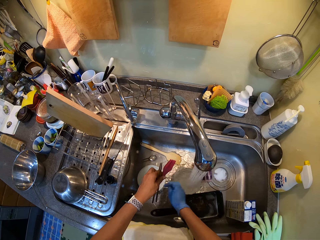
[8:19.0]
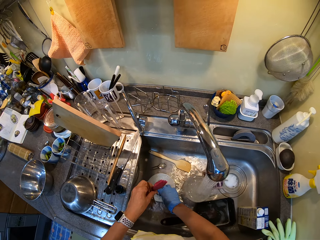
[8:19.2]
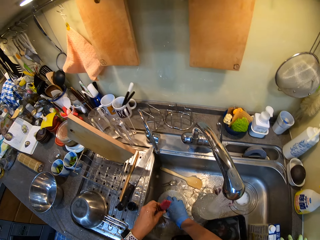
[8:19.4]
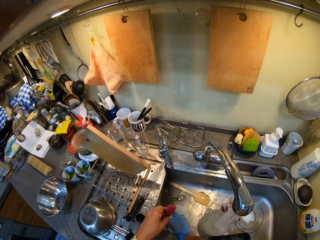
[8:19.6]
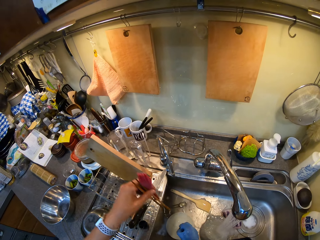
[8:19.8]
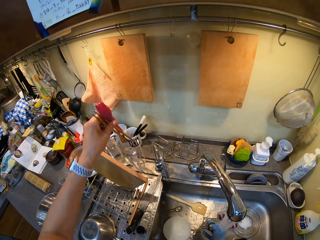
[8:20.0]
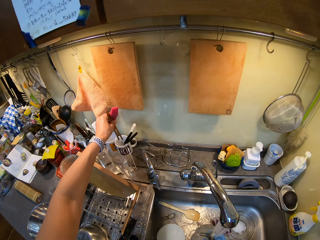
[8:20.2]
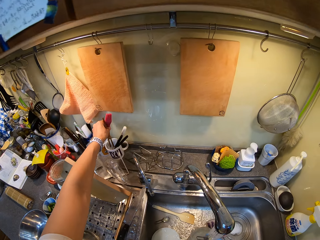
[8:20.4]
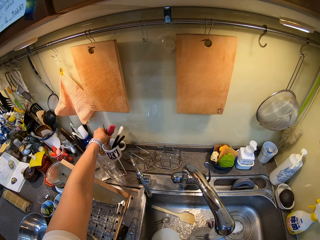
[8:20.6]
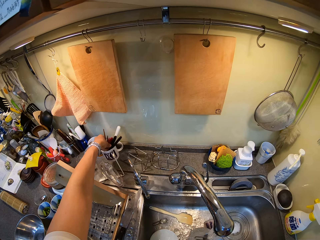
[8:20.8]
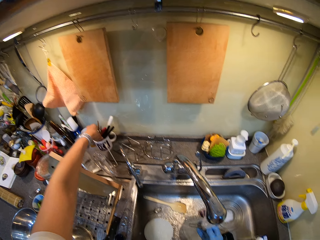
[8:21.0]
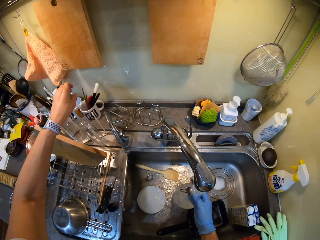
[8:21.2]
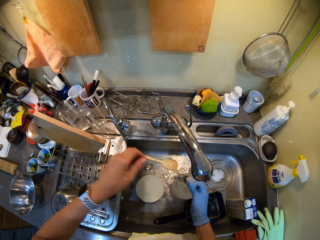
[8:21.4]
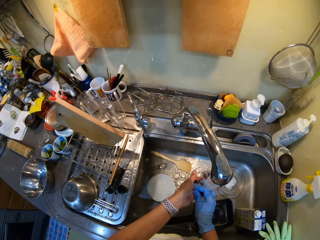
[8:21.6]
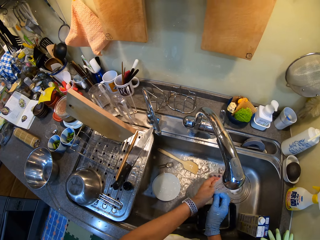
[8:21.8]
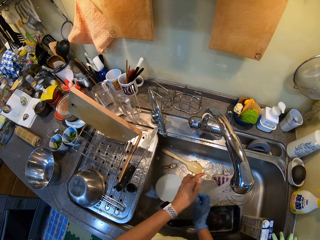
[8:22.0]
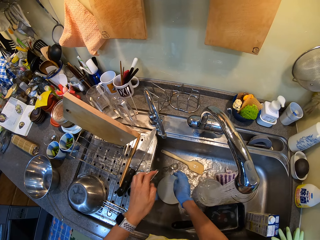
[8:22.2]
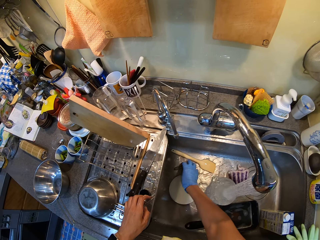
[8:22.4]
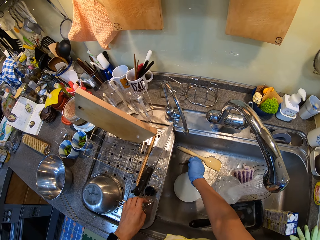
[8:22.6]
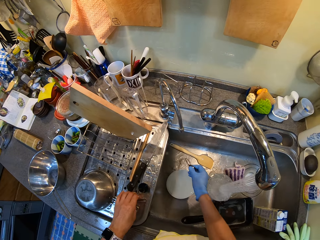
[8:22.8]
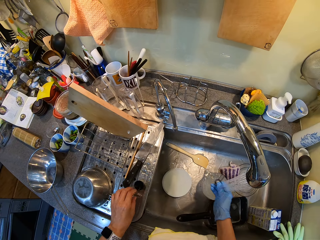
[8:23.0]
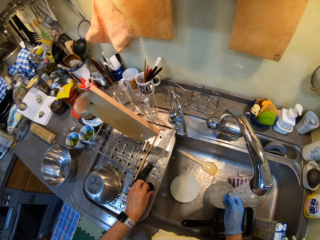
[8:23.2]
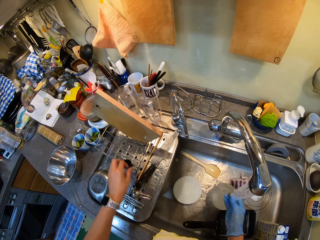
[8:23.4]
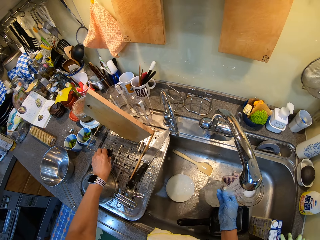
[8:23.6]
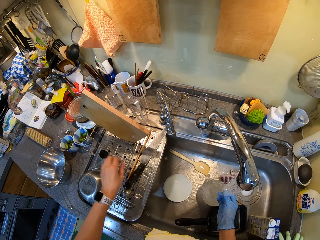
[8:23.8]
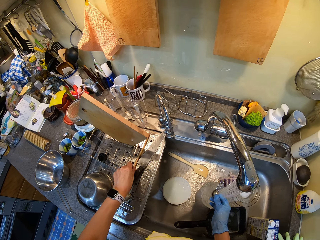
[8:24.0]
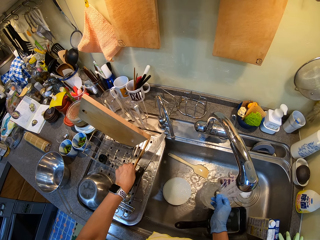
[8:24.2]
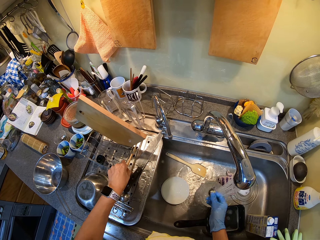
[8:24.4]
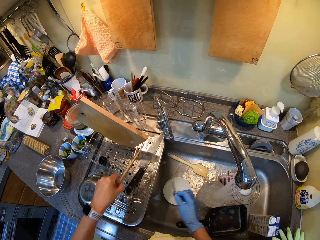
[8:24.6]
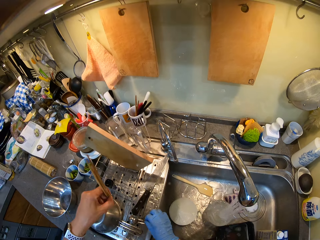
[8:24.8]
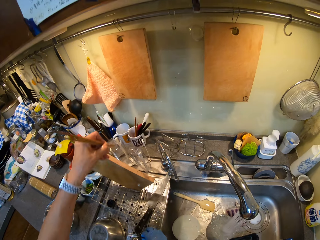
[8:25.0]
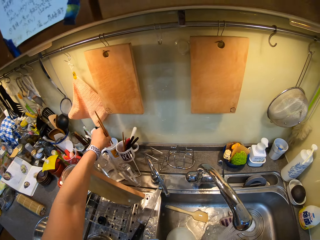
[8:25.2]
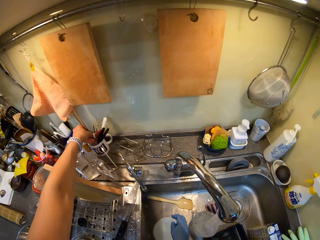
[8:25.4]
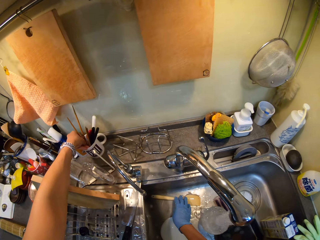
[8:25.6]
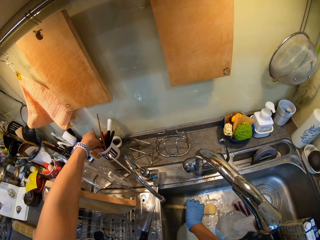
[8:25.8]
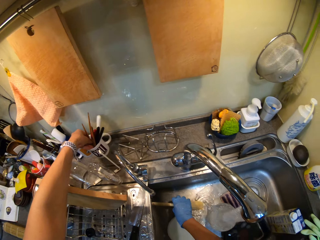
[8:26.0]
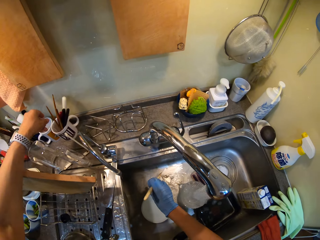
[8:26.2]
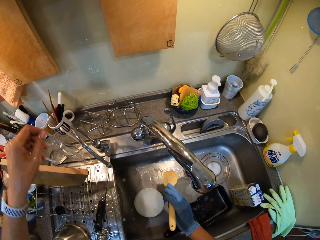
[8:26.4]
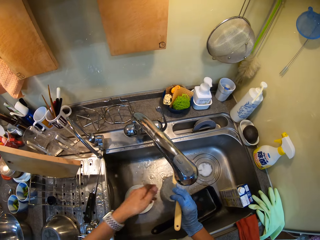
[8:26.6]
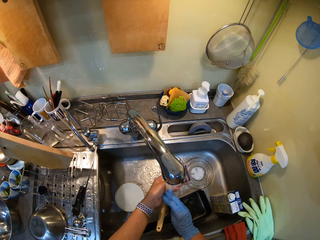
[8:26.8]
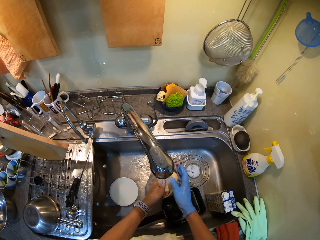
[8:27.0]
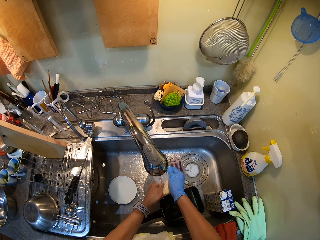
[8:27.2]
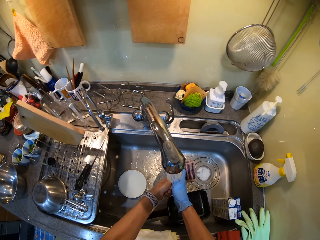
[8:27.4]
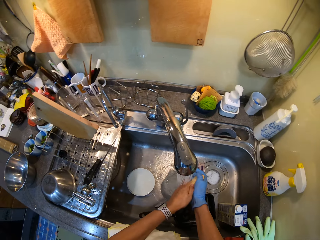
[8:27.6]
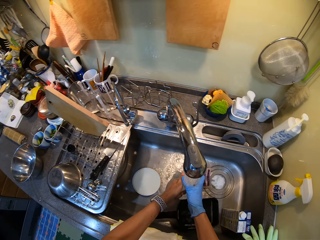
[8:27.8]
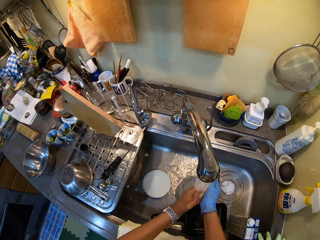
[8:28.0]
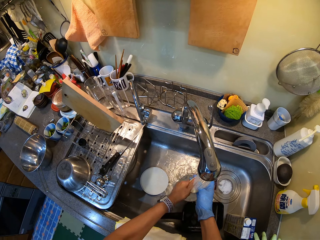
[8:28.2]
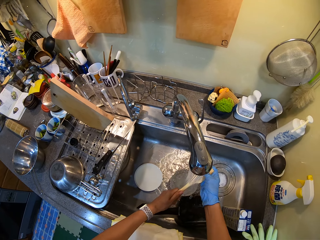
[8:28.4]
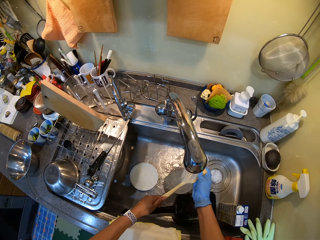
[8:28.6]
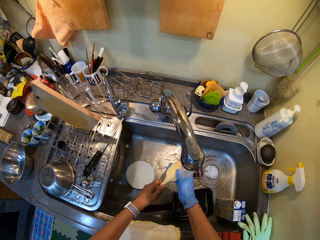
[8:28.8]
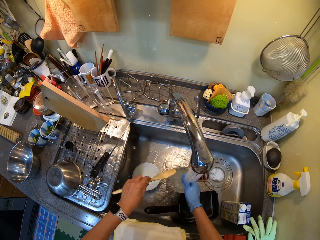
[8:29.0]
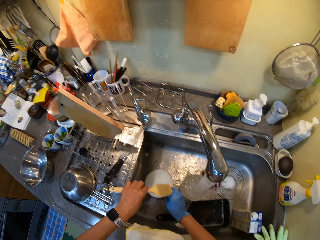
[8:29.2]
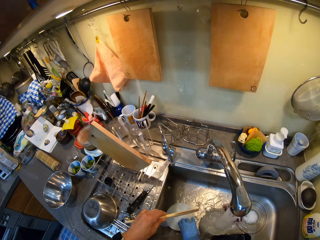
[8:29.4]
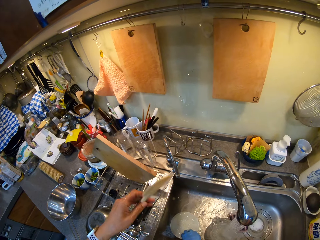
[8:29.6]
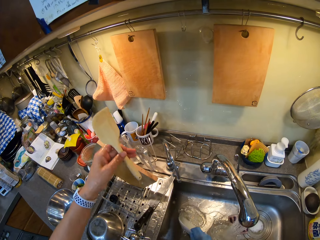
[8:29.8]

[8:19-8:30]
The camera wearer puts the oil brush in the cup. They put the chopsticks in the cup. They wash the spoon. They put the chopsticks in the cup. They pick up the wooden cup. They wash the wooden spoon.

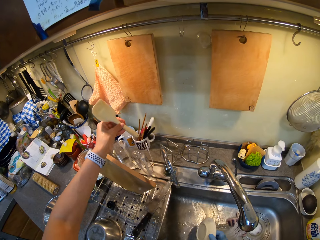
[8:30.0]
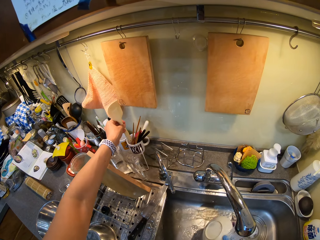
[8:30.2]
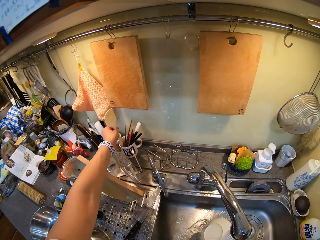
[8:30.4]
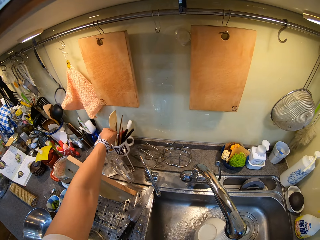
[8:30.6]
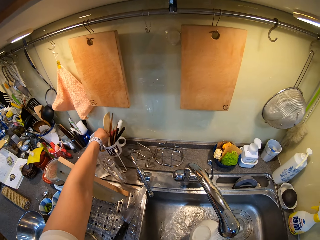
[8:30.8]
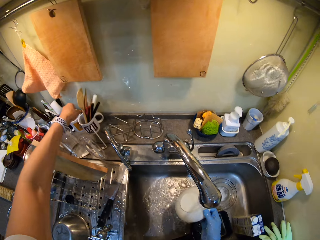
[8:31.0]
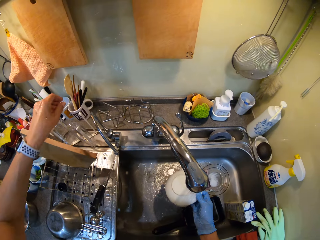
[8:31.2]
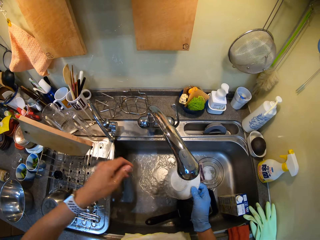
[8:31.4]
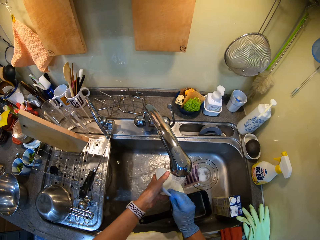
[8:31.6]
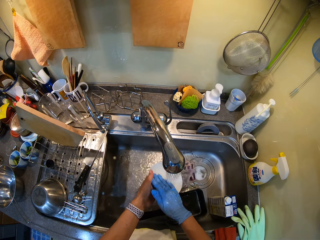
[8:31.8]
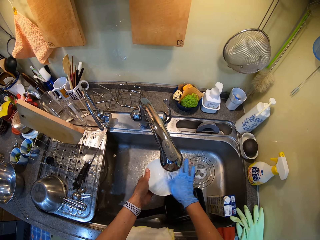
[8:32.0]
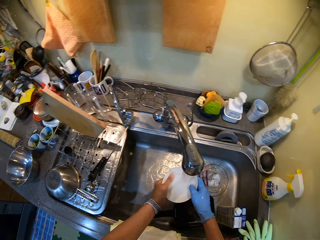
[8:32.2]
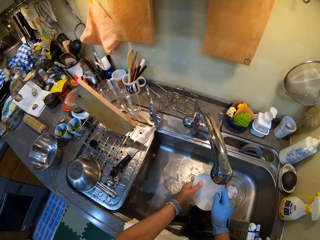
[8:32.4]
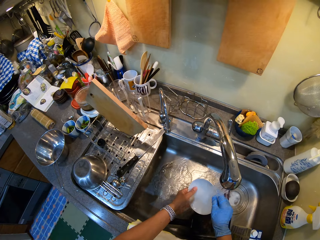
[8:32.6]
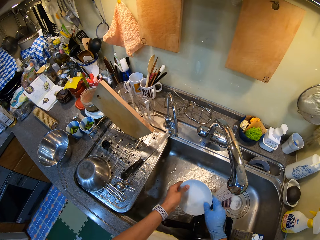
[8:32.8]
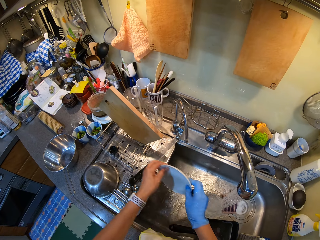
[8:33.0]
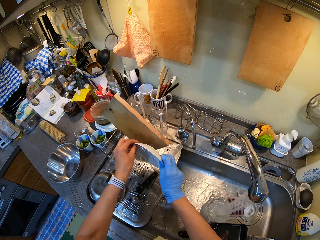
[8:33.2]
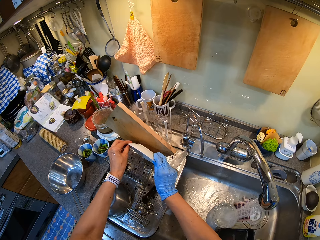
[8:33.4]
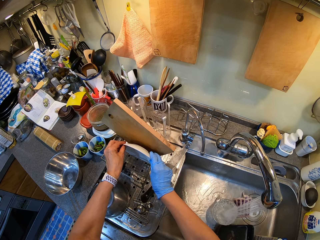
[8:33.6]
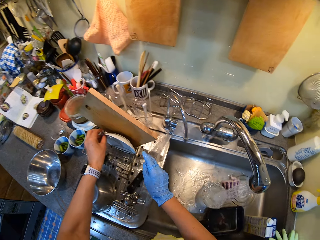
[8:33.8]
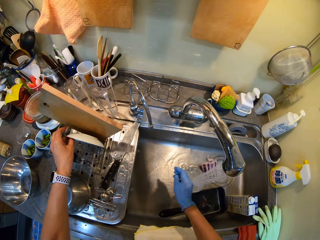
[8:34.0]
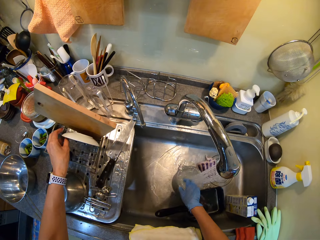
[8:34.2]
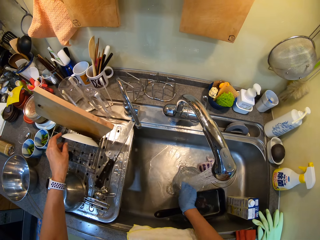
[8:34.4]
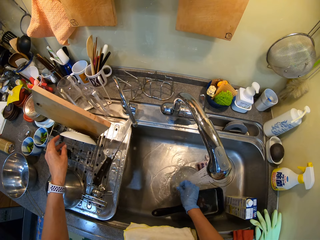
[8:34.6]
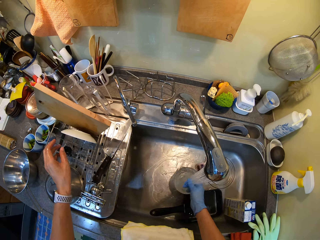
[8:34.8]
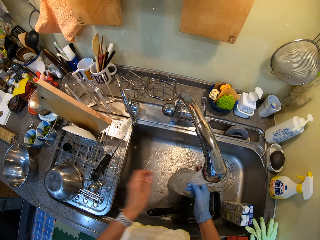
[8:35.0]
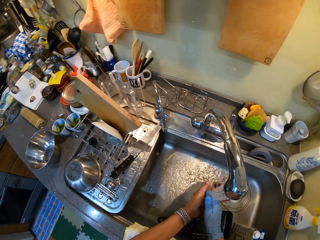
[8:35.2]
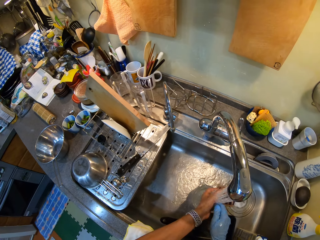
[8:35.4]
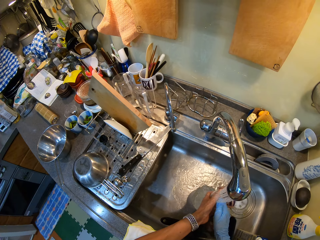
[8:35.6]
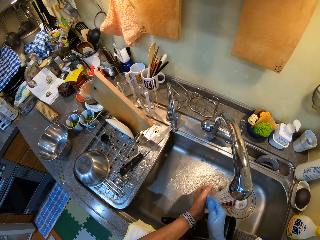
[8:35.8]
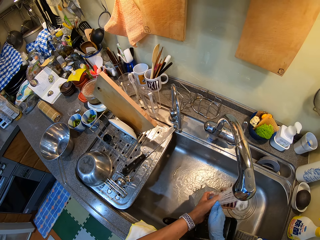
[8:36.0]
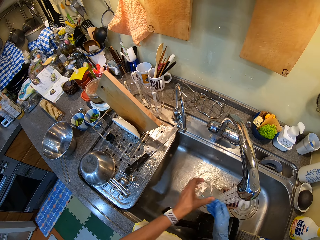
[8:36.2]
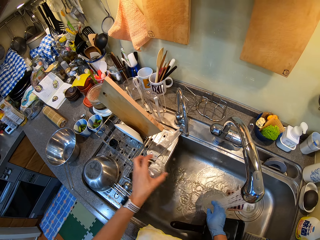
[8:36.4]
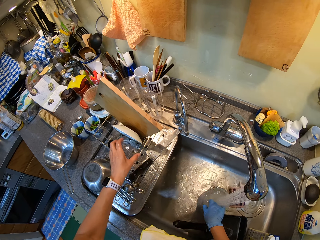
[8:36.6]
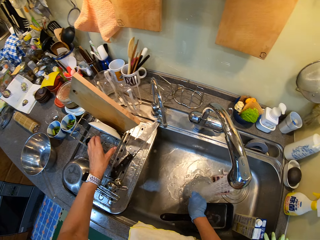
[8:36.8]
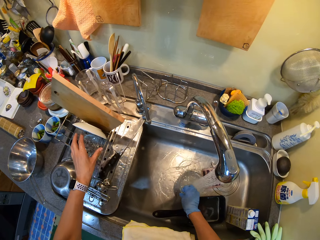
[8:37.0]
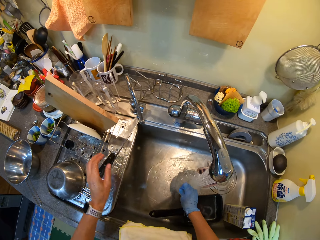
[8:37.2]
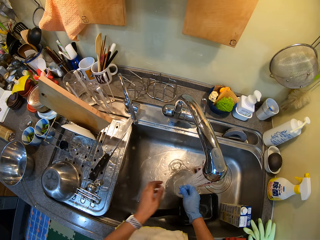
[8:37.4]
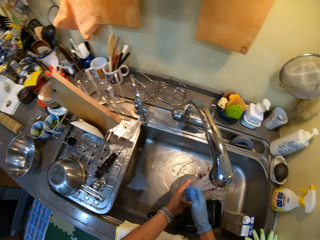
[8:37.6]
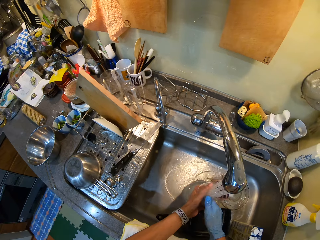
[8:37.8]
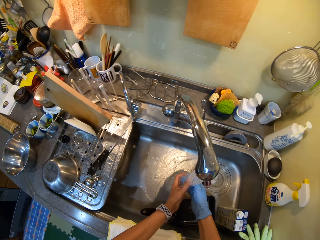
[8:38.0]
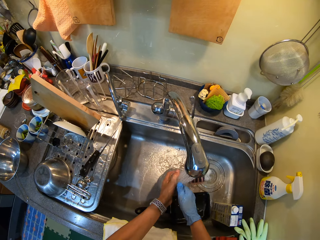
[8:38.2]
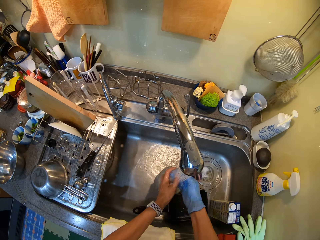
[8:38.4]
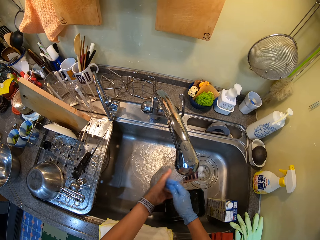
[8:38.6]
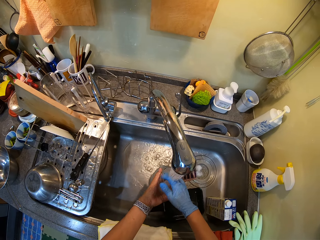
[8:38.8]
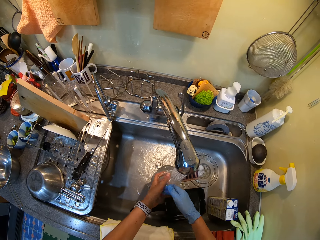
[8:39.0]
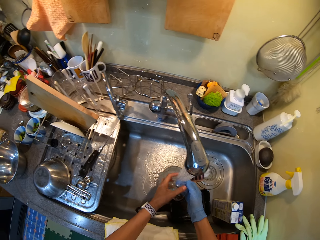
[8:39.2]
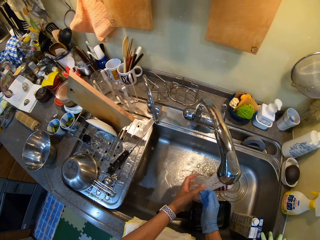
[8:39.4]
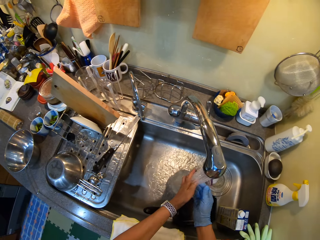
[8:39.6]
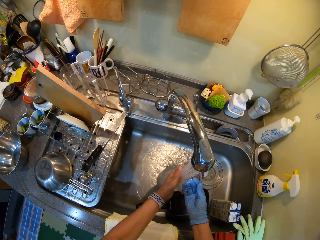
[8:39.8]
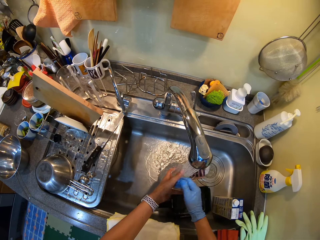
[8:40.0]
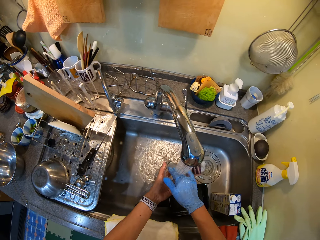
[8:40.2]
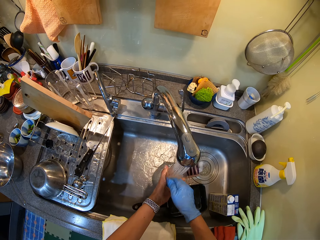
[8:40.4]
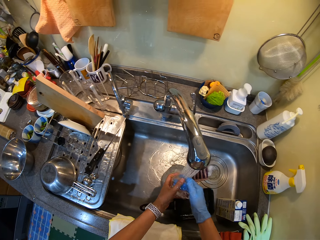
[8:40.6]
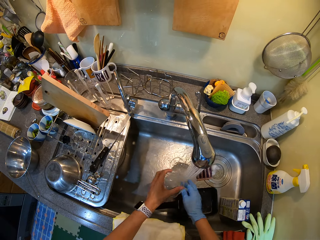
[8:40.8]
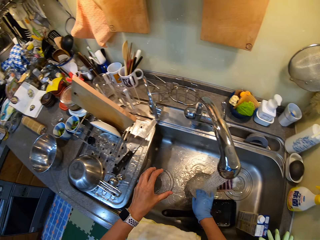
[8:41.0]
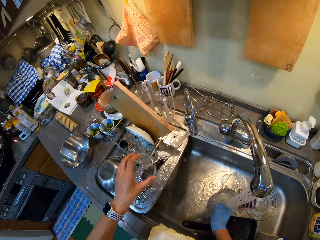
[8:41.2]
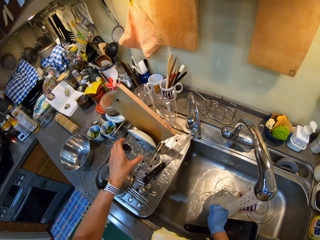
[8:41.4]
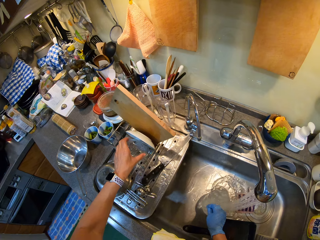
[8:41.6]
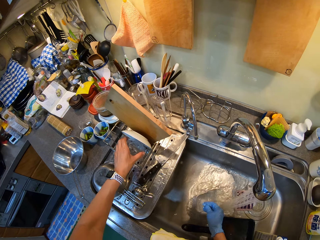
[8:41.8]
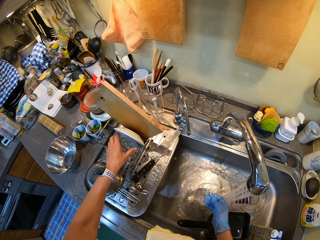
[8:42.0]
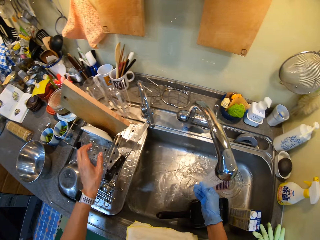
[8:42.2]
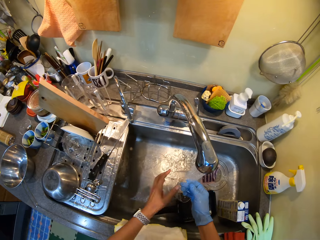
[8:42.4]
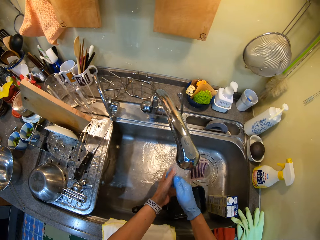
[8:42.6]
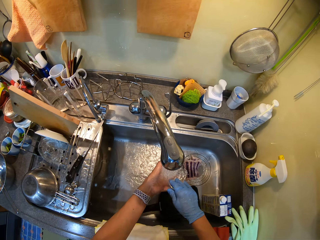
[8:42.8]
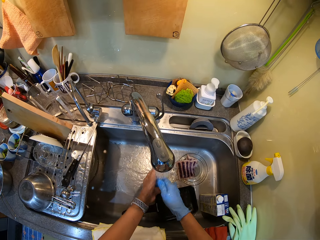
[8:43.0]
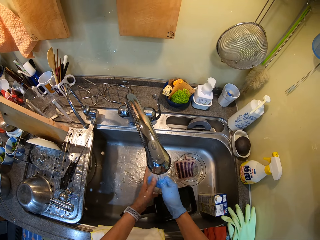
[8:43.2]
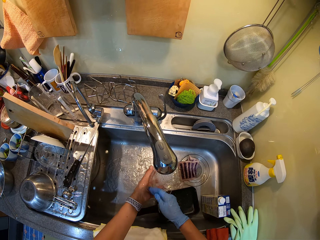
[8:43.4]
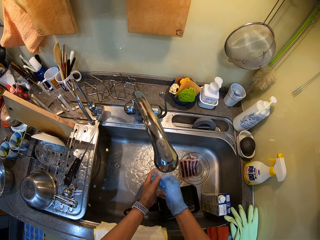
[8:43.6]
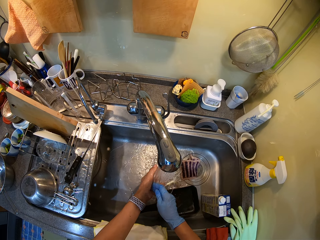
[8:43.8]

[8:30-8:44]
The camera wearer puts the wooden spoon in the cup. They wash the plate. They put the plate in the plate holder. They pick up the bowl and wash the bowl. They put the bowl in the plate holder. They wash the bowl. They put the bowl in the plate holder. They wash the bowl.
